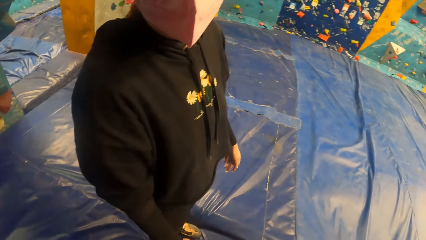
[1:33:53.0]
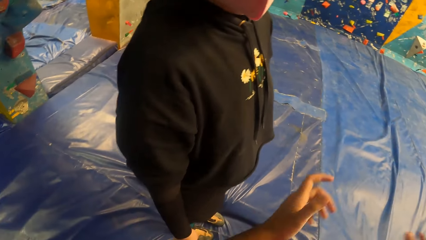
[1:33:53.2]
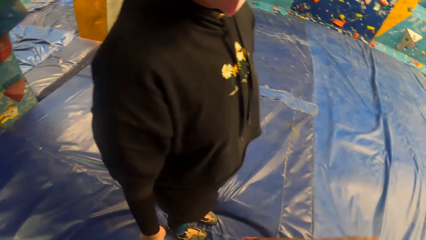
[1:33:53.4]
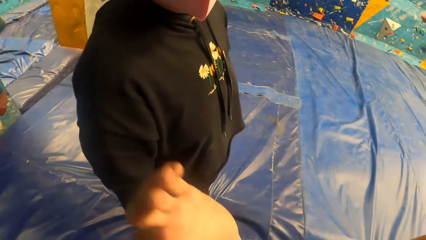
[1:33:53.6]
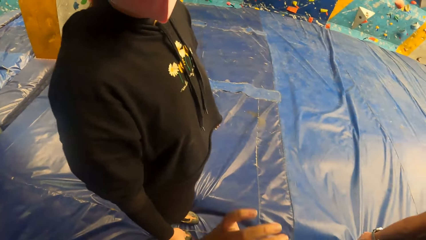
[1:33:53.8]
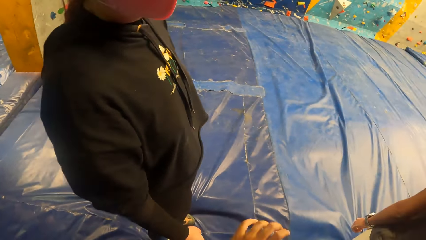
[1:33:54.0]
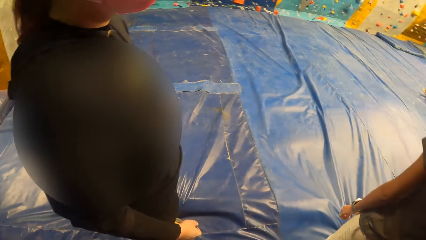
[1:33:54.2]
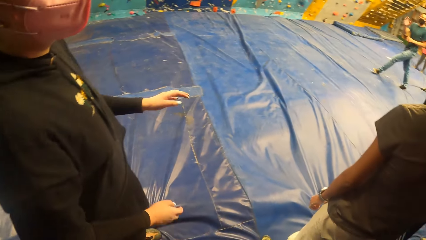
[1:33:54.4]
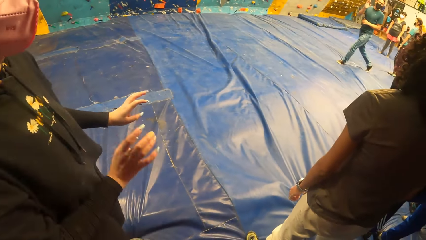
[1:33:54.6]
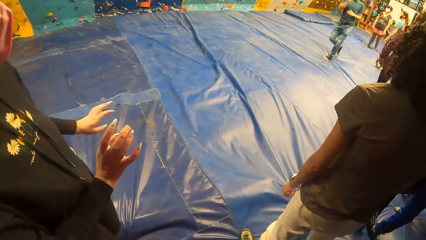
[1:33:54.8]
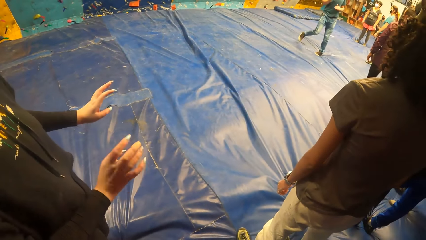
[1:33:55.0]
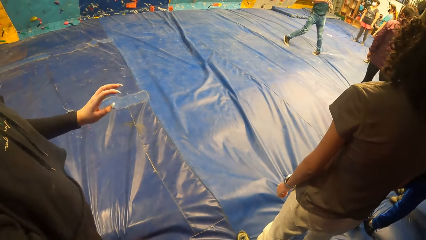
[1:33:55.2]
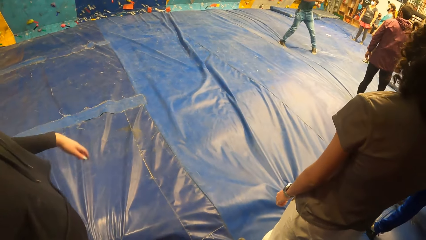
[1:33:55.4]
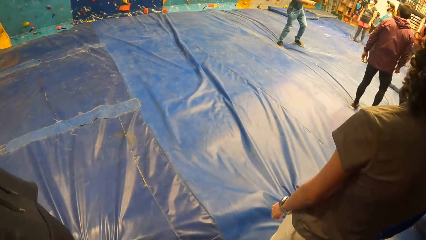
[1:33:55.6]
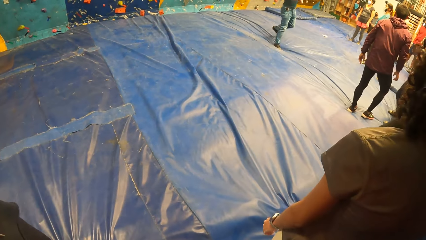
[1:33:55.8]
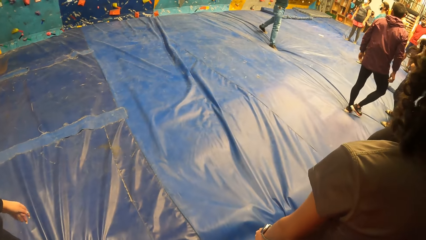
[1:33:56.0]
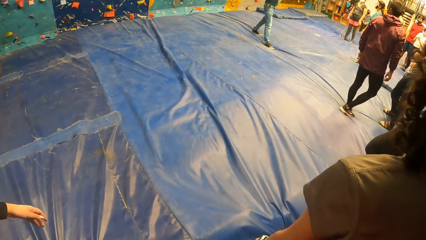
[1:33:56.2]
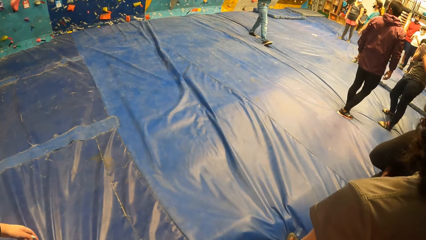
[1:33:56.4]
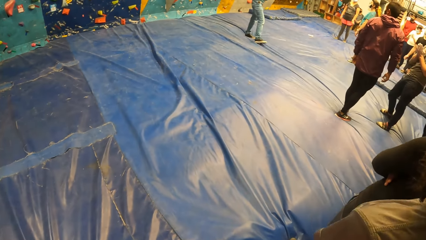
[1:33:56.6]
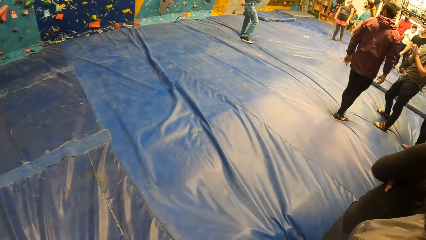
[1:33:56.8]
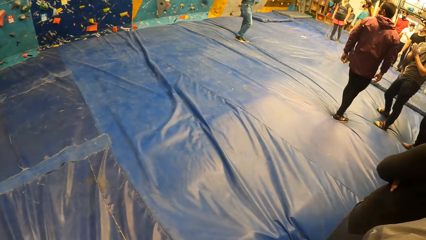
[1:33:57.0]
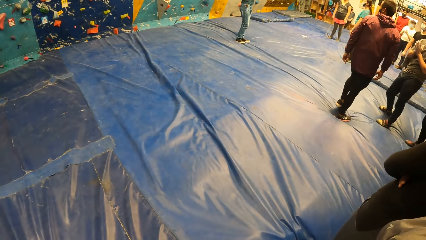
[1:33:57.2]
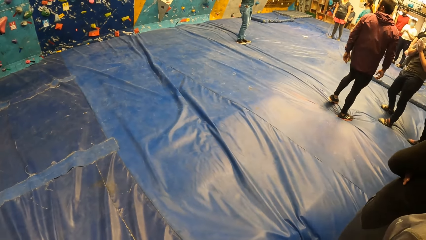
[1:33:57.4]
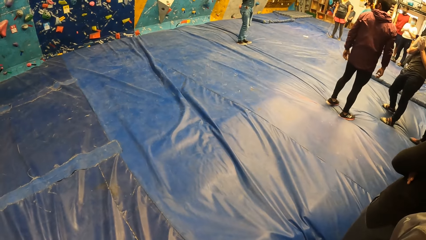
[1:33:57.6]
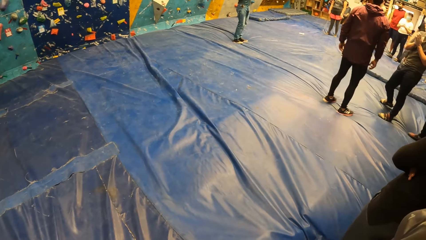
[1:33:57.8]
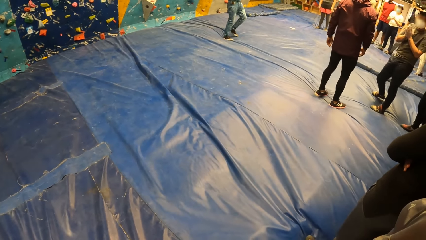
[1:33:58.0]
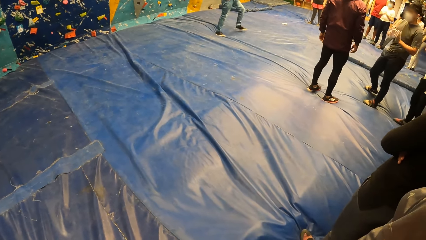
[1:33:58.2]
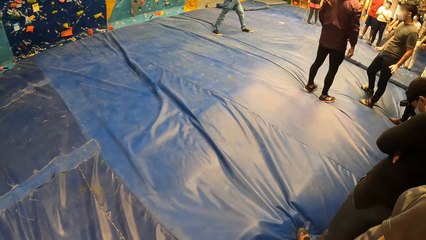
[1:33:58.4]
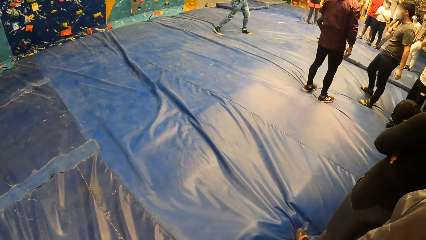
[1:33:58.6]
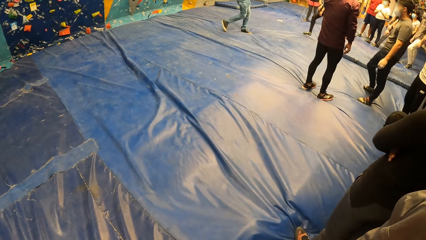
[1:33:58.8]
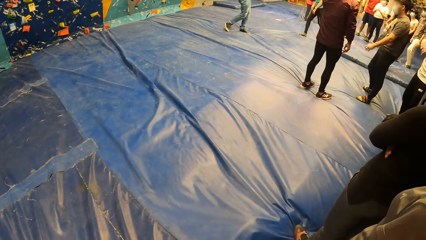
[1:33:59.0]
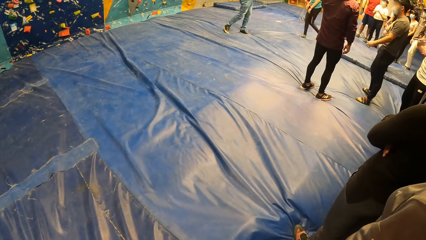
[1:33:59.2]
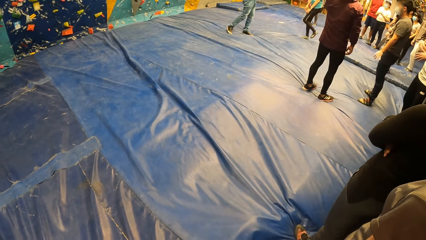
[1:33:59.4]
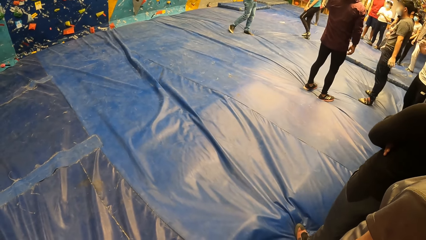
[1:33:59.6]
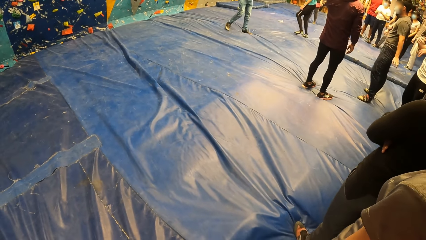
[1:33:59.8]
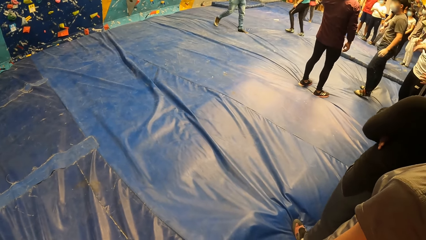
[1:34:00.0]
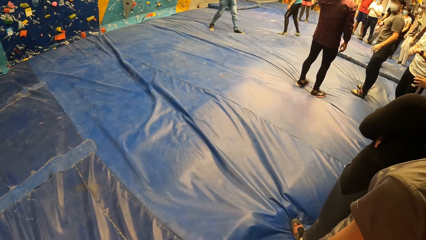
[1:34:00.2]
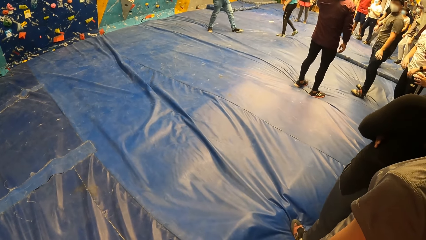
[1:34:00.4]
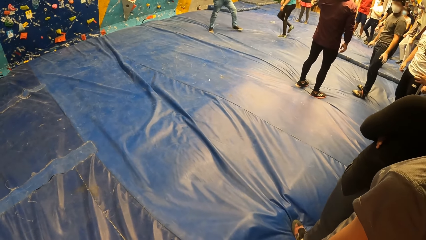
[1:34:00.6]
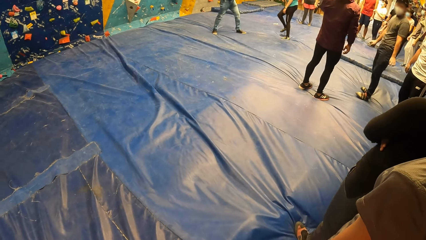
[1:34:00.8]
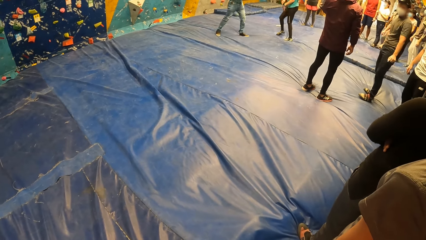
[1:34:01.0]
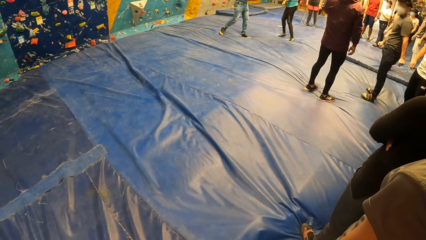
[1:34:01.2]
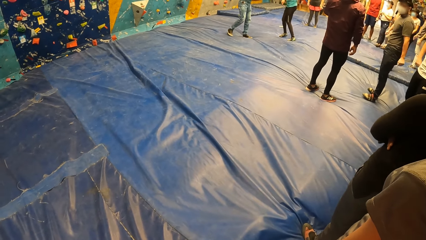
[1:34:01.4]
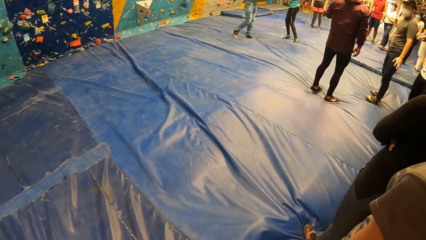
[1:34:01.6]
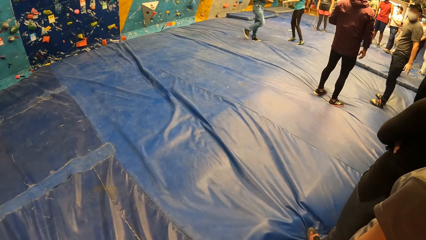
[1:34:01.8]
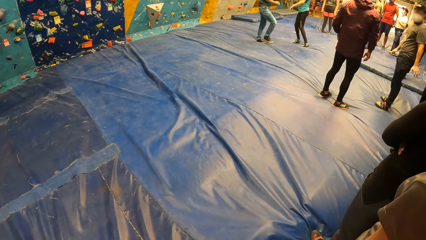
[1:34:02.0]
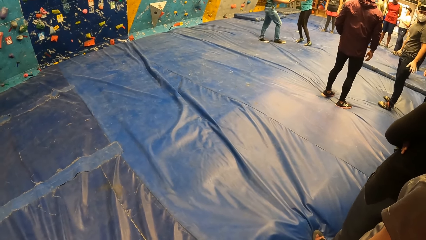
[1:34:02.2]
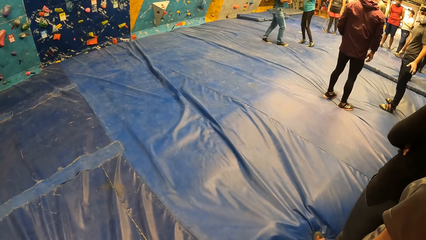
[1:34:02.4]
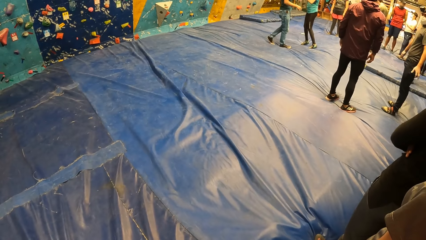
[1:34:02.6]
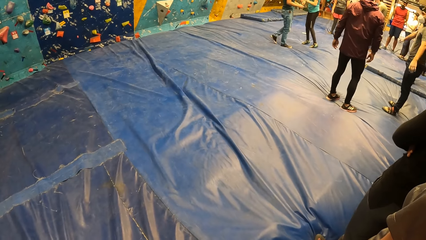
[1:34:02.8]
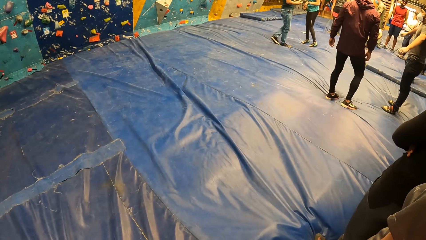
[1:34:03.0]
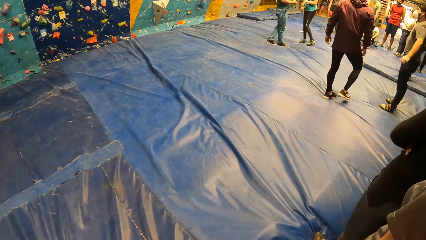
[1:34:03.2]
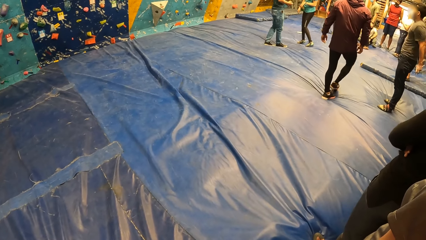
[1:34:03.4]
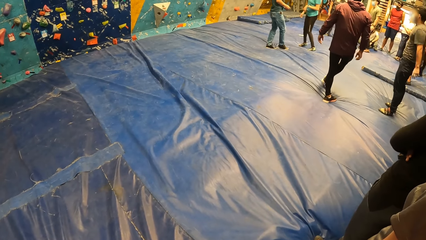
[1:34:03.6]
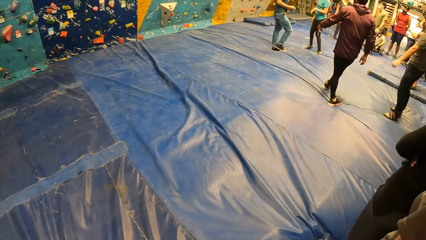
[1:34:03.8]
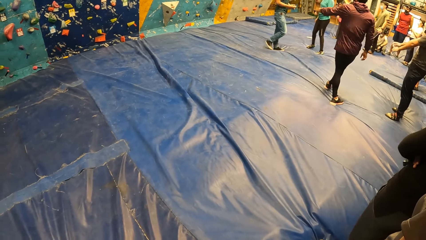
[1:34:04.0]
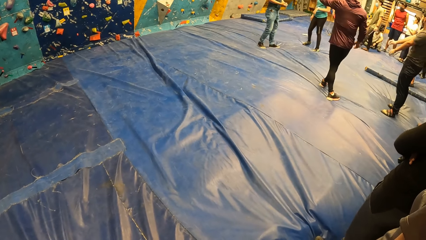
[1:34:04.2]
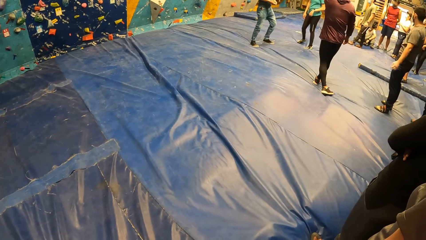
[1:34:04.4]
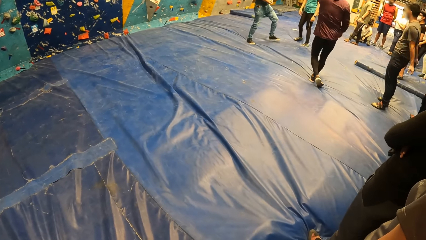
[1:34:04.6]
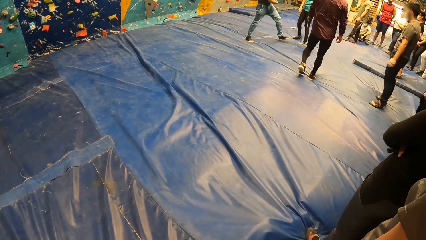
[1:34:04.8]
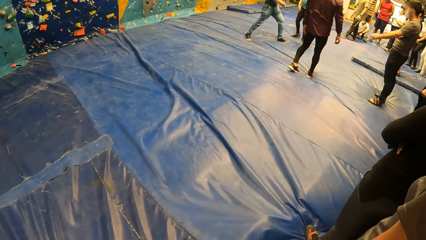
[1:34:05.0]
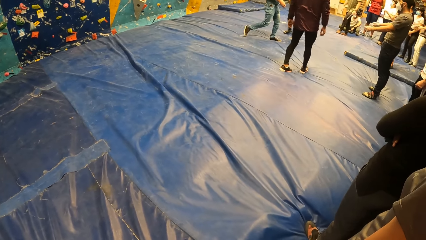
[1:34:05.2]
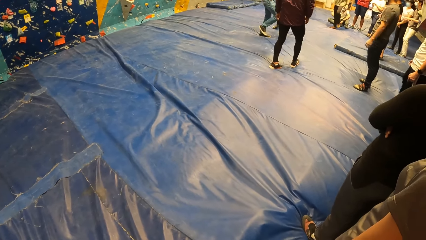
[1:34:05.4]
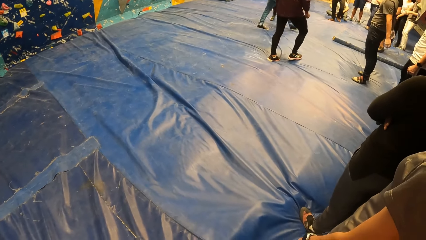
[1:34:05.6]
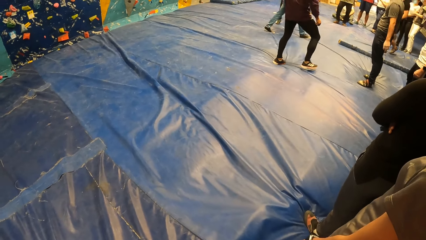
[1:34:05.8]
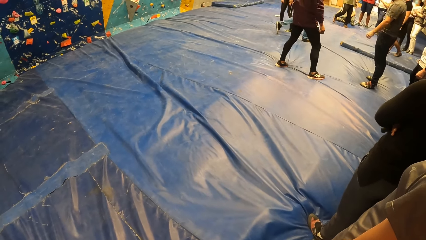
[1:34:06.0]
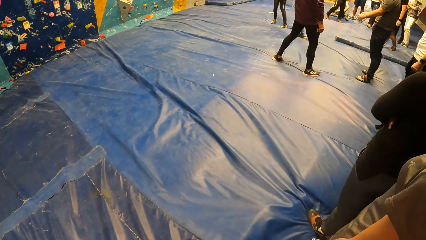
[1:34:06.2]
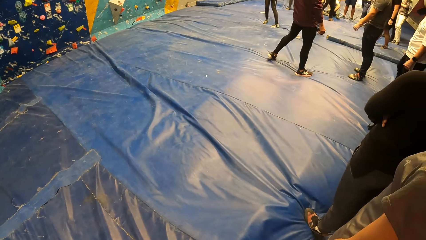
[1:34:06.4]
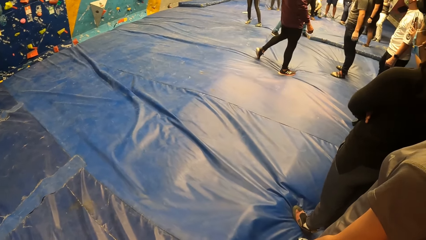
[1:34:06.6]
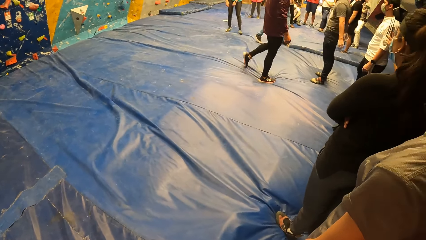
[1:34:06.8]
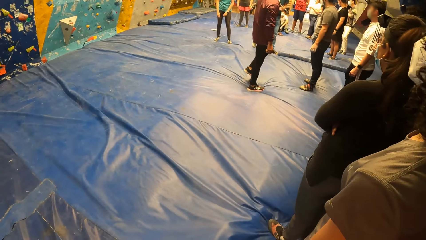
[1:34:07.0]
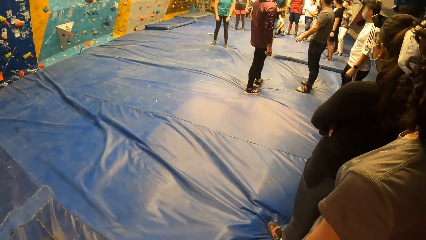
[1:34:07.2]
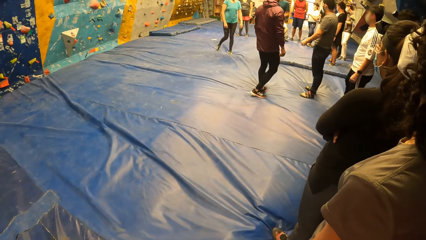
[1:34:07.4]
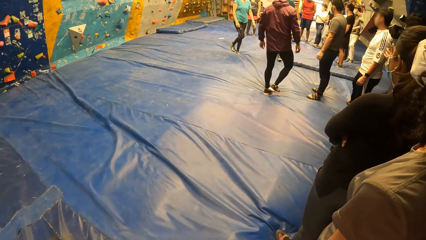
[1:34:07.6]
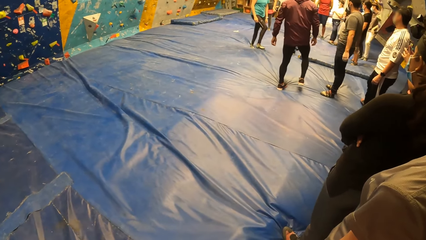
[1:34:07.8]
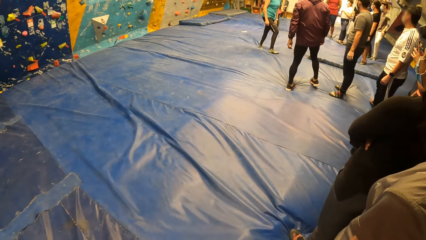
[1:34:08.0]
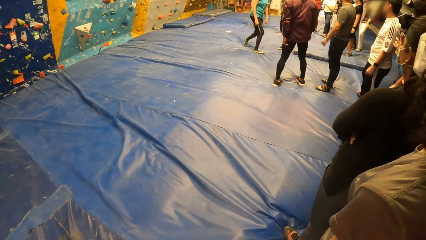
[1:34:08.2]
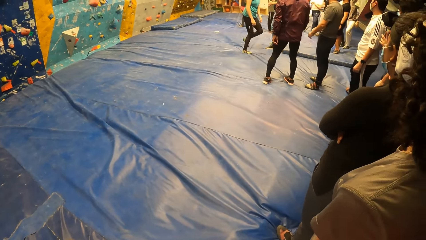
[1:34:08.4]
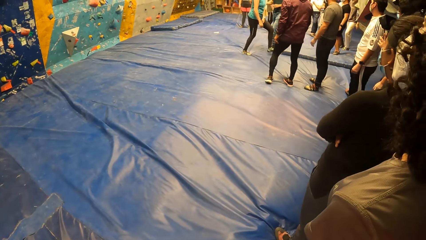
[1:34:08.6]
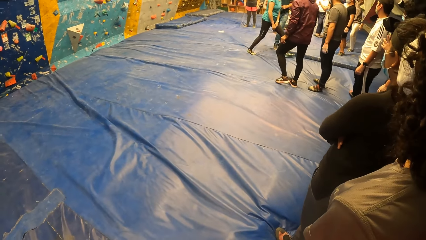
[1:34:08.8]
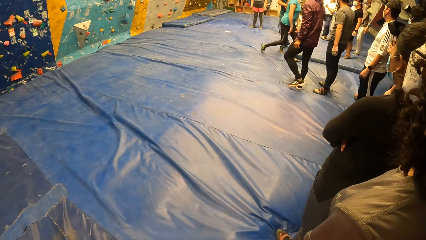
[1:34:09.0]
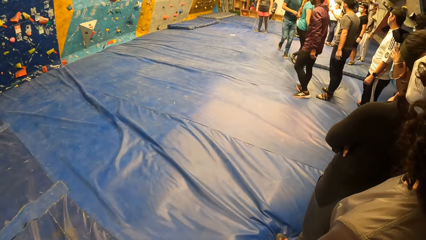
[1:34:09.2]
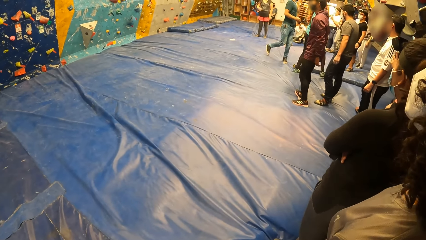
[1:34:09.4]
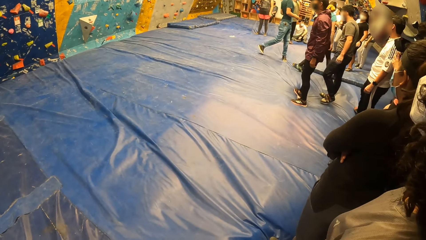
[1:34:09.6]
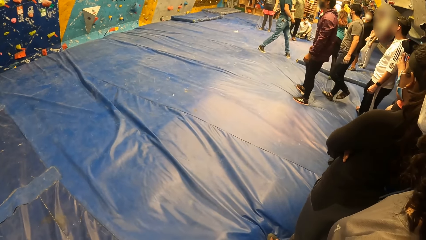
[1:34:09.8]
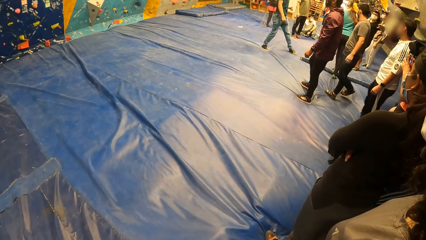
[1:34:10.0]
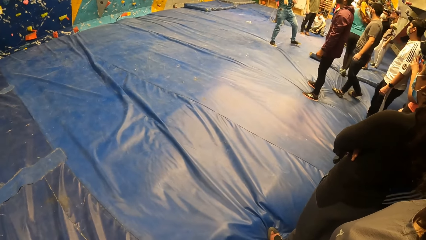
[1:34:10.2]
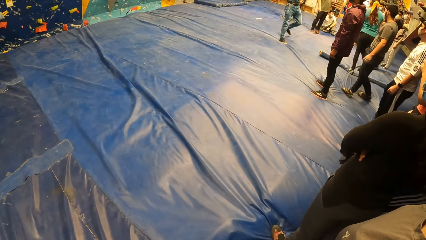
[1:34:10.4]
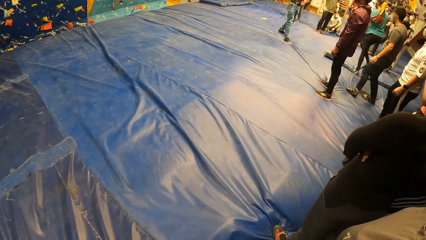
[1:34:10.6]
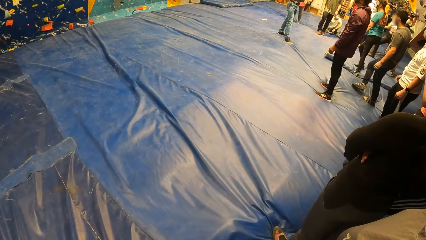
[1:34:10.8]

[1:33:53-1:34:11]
The camera wearer watches a climbing wall.
